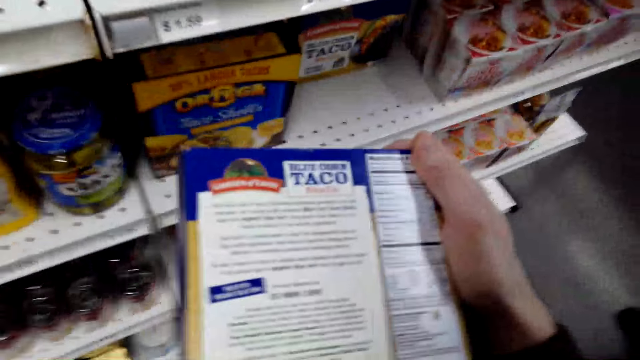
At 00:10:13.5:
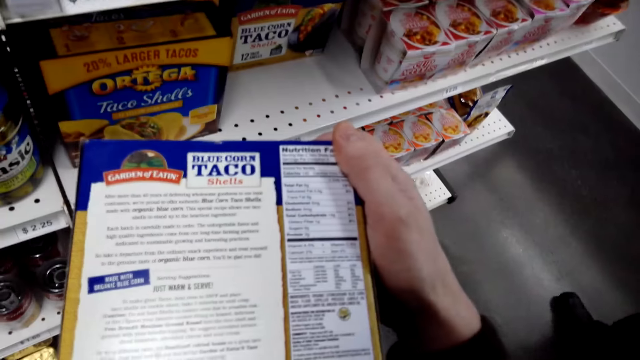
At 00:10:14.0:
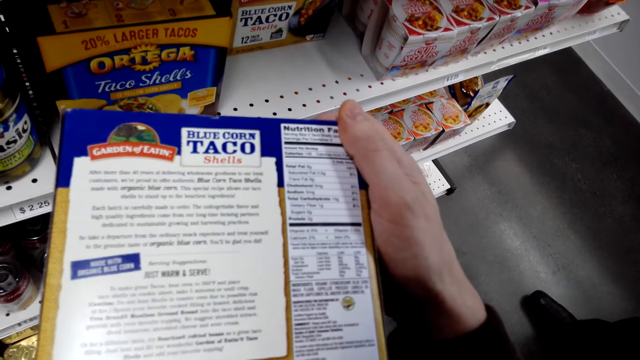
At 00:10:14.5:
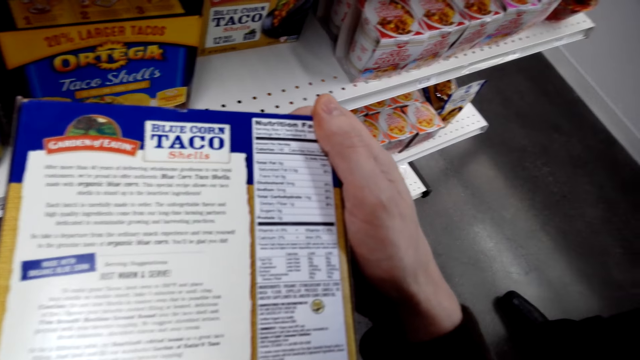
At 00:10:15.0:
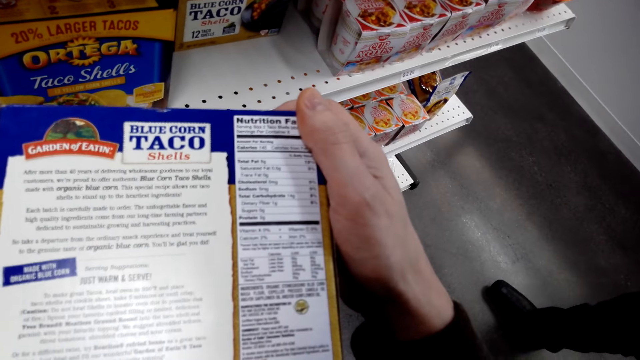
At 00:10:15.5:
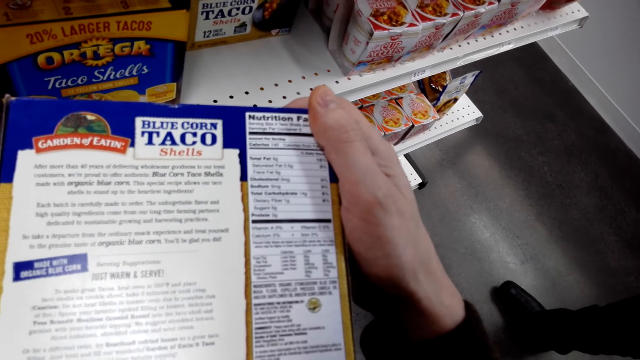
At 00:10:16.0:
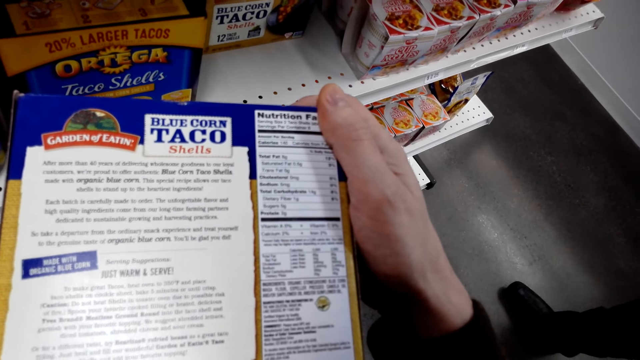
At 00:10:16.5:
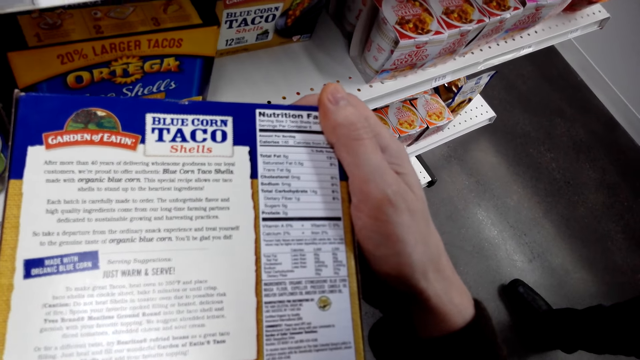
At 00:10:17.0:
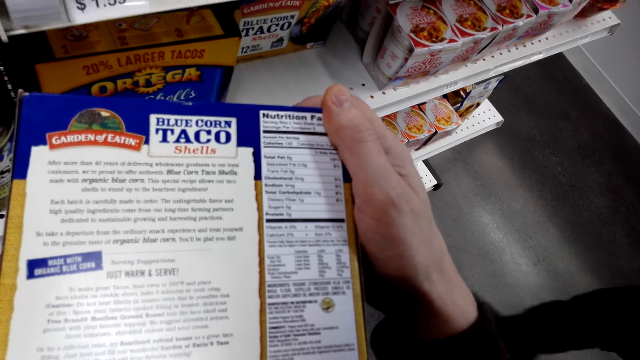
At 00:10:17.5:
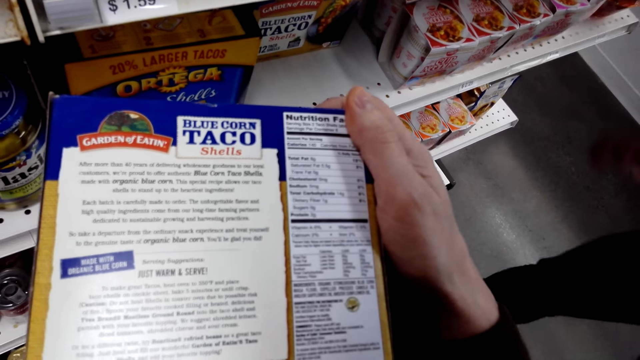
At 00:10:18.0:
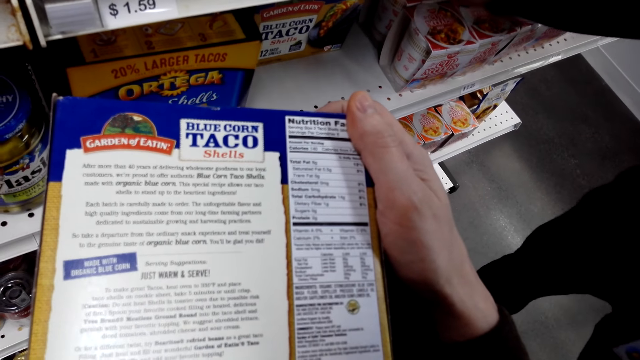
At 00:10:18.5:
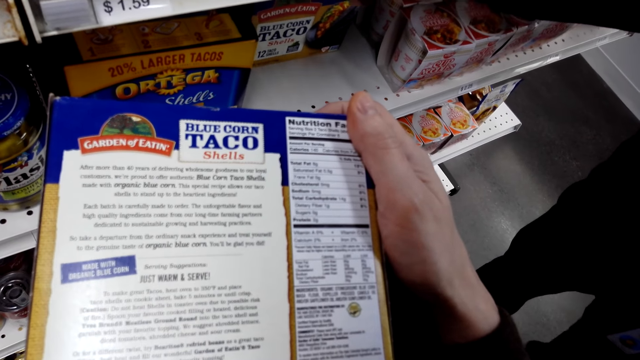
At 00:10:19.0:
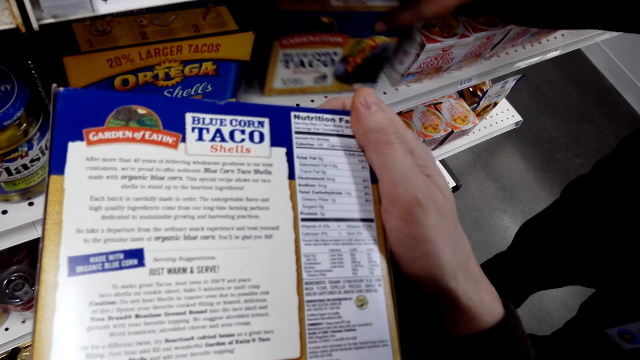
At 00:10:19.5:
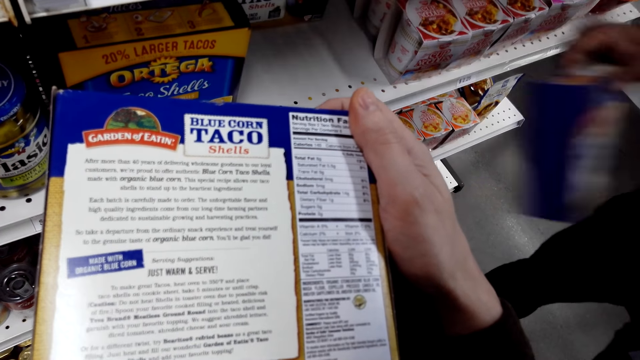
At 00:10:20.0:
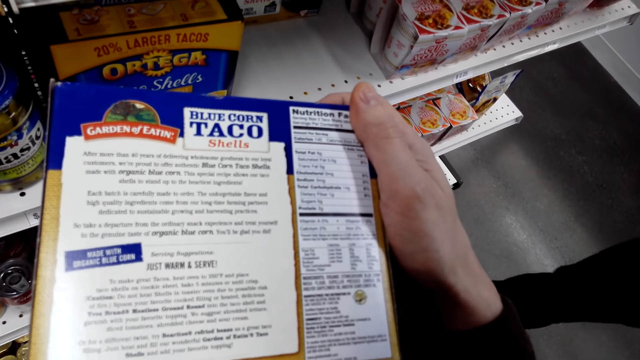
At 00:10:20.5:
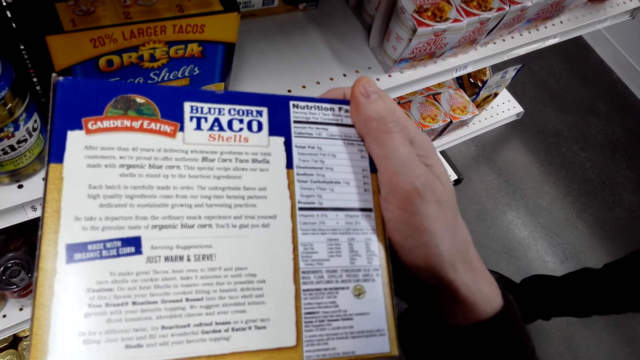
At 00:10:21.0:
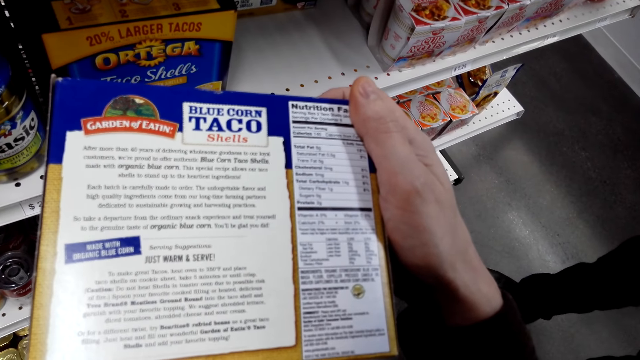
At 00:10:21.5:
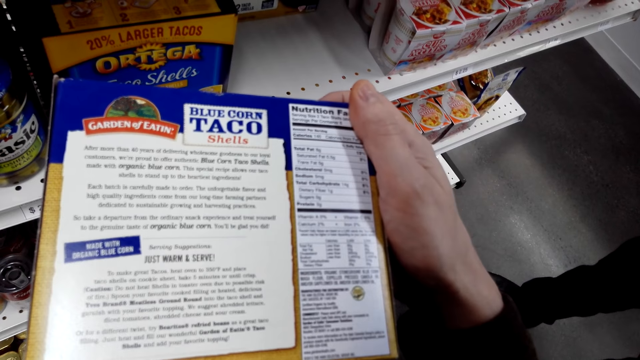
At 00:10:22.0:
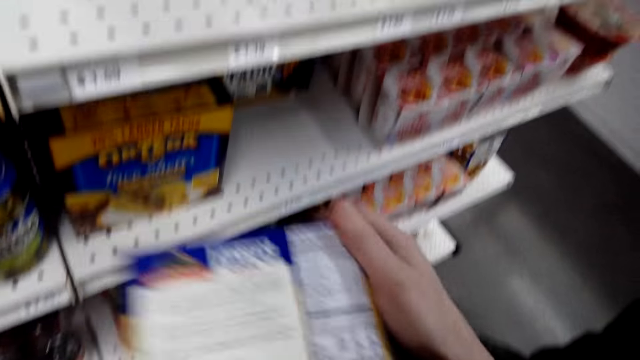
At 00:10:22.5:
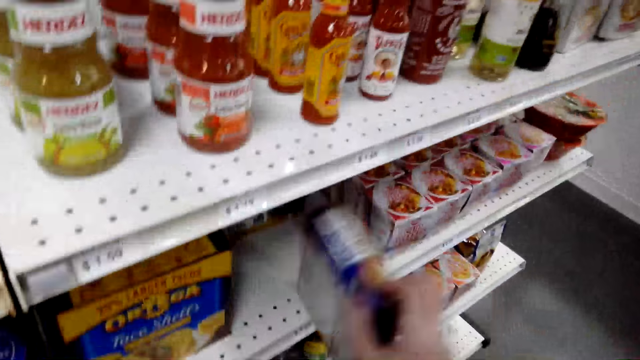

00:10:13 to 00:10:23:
The camera wearer stares at a box of blue corn taco. A man takes the blue corn box. The camera wearer stares at the box of blue corn taco.

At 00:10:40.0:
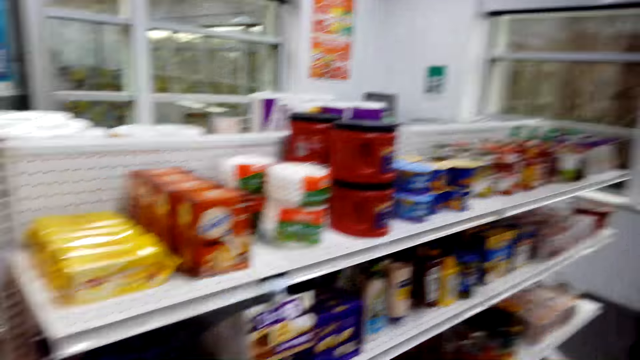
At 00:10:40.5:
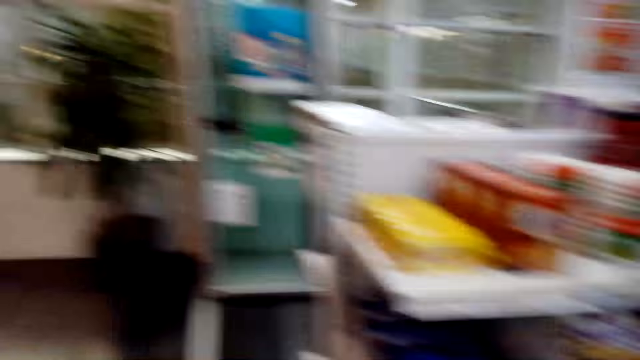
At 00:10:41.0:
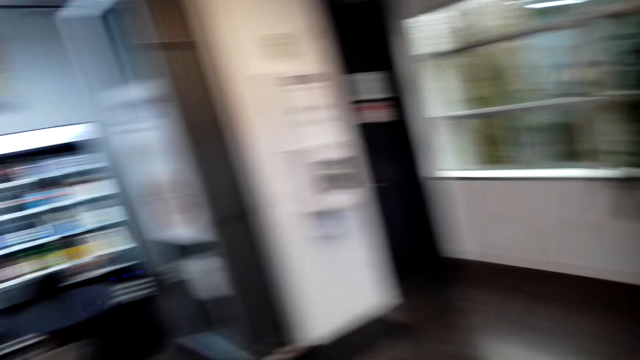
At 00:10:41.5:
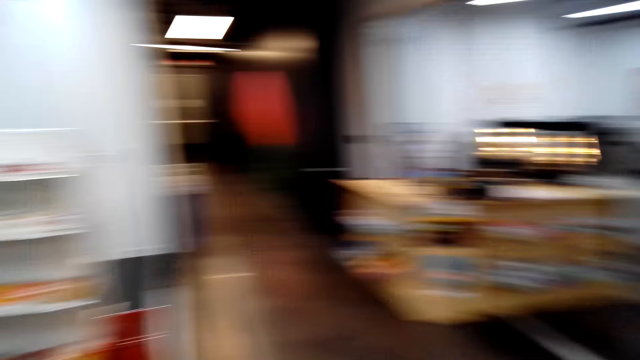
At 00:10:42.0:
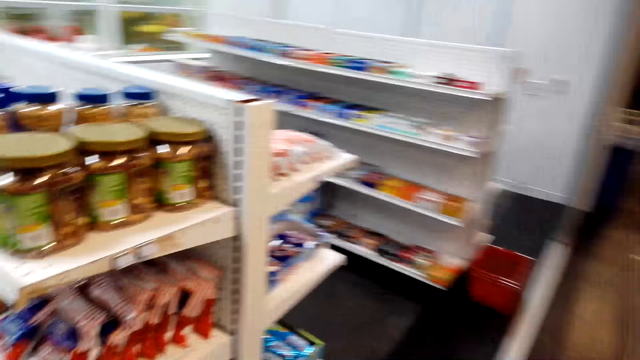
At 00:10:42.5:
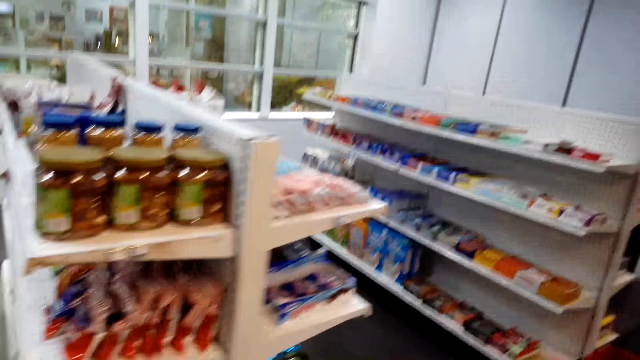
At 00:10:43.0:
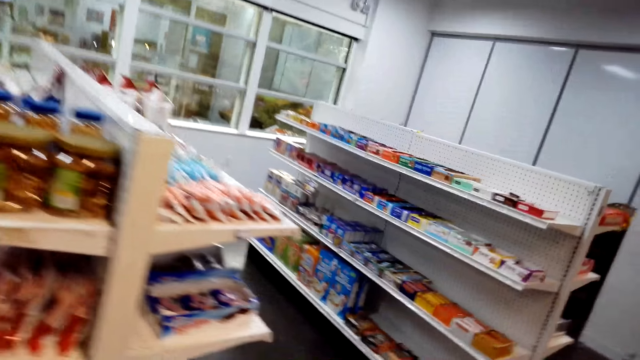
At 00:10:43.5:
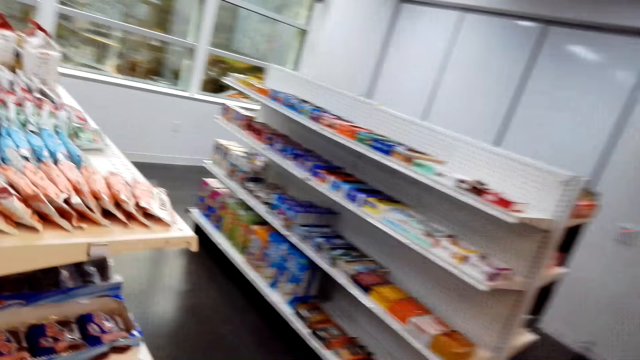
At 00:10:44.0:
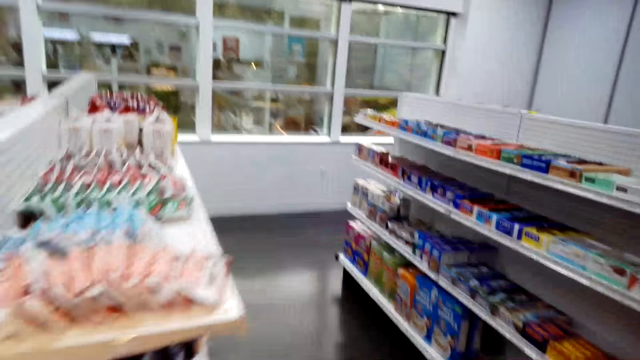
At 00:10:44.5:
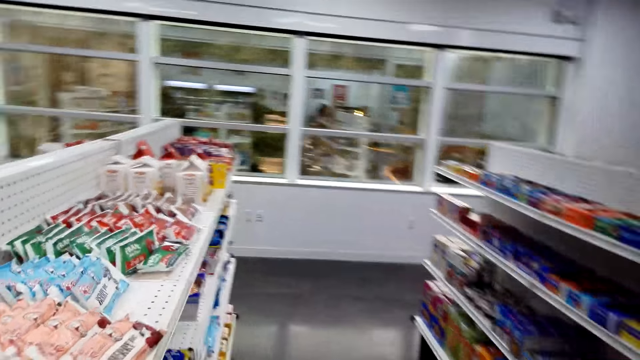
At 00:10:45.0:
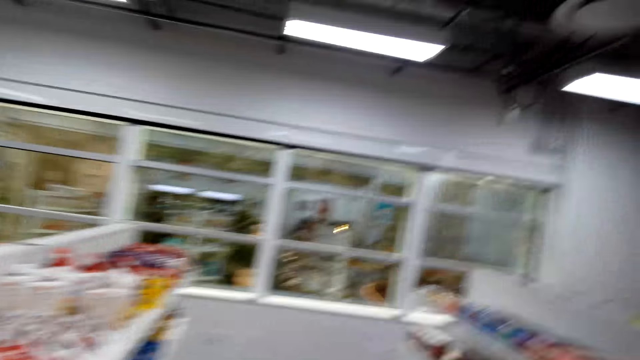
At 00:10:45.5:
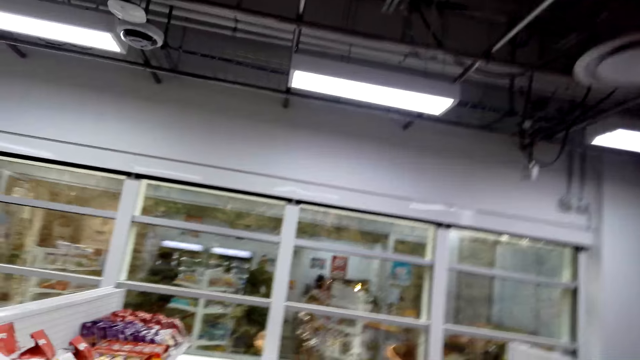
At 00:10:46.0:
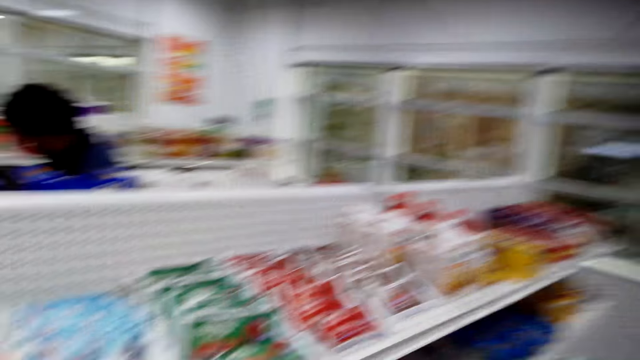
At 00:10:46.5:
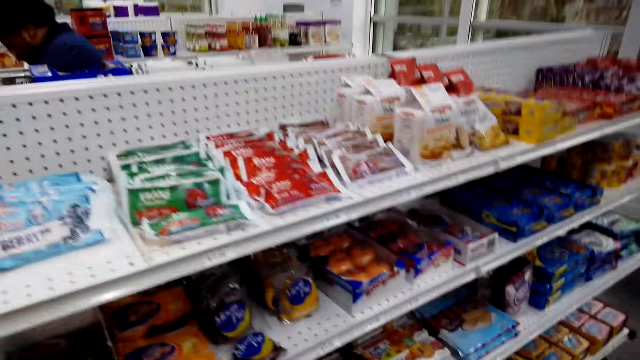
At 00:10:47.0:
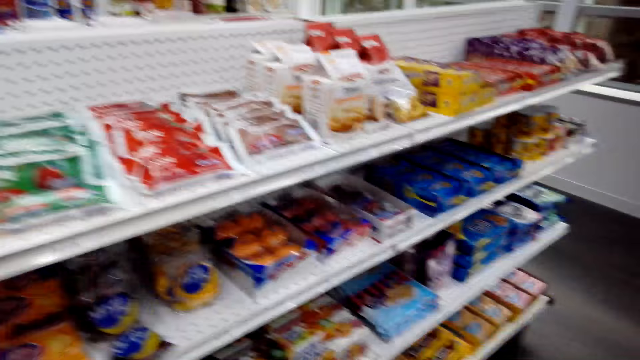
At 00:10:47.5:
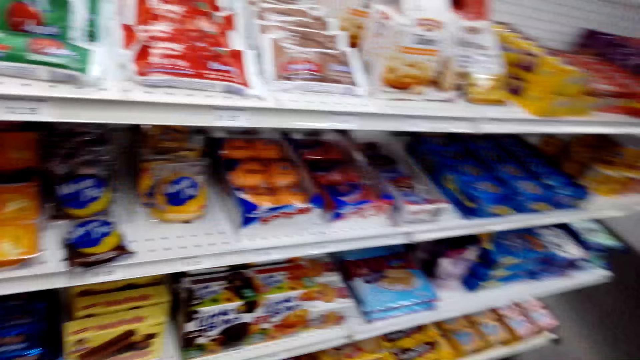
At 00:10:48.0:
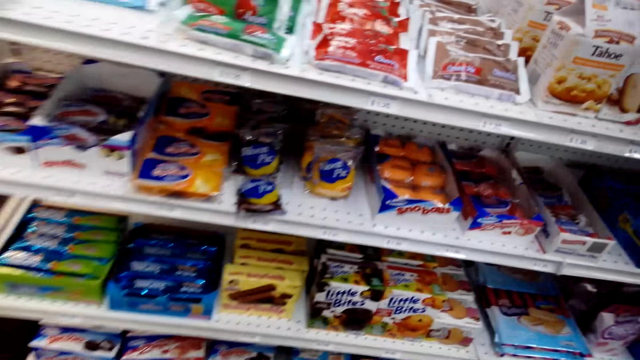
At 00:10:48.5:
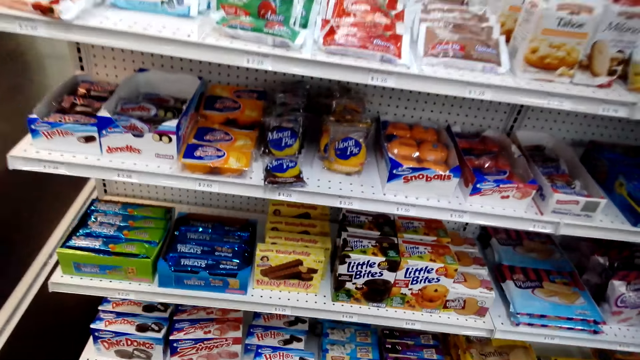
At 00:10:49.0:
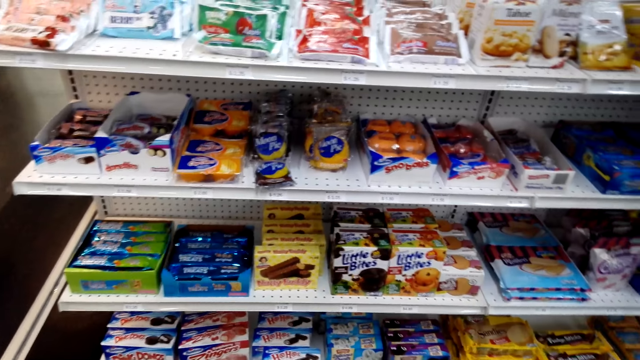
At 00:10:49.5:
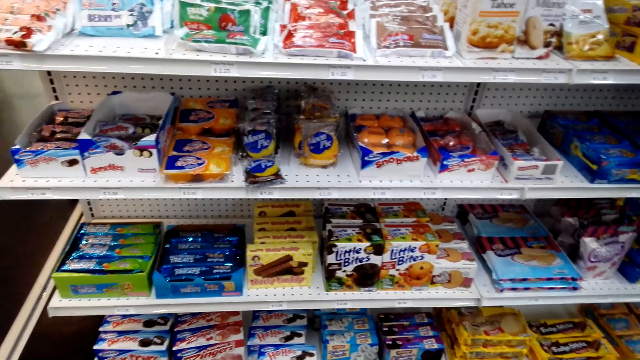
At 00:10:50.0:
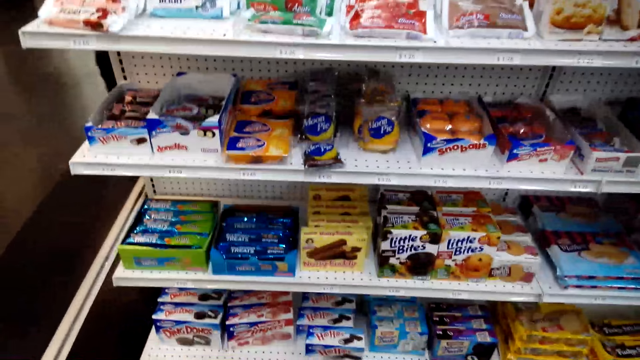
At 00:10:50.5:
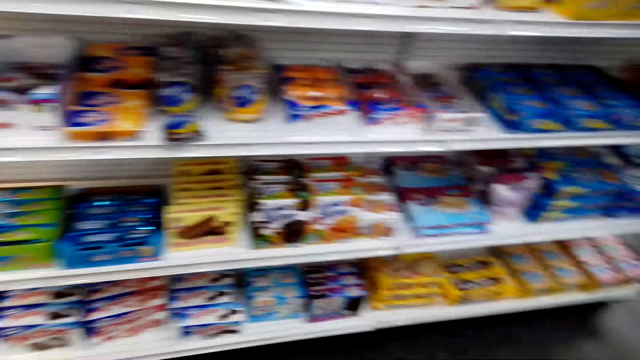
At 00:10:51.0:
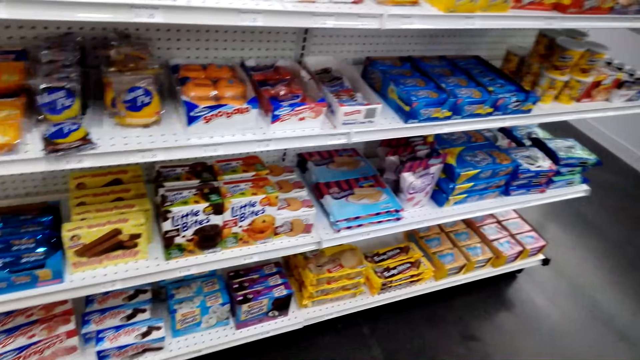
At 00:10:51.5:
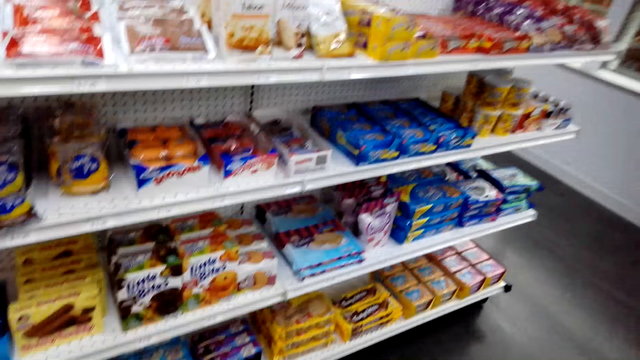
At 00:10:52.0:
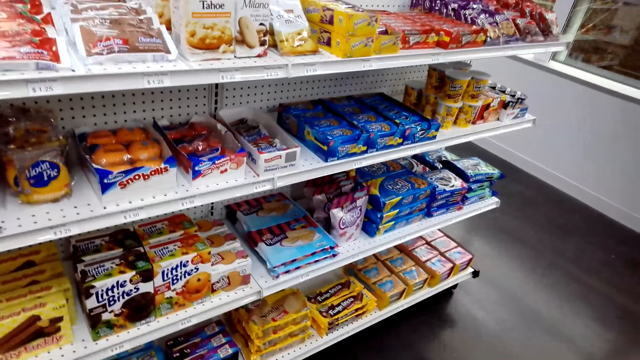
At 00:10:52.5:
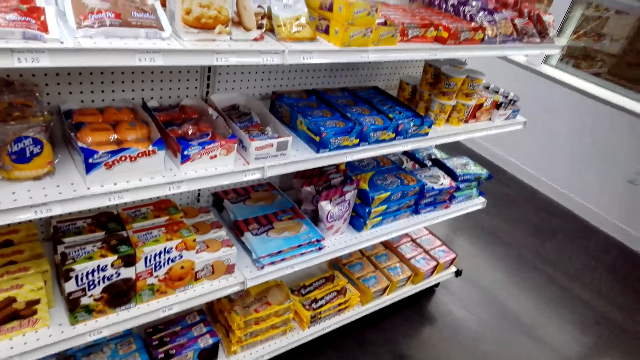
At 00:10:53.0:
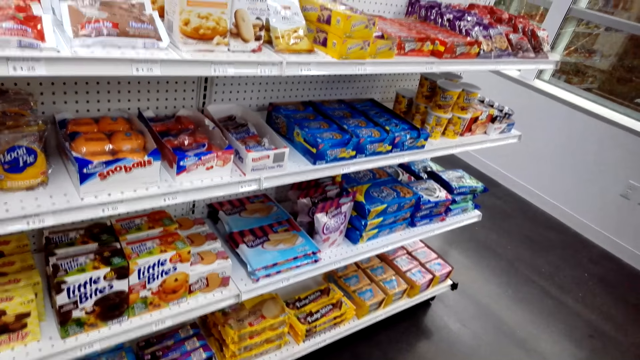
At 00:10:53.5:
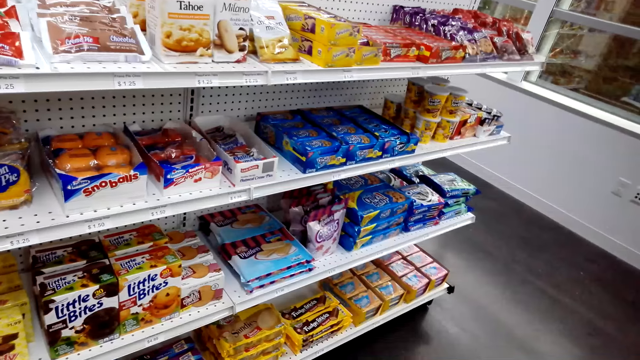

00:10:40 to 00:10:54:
The camera wearer walks around. They talk to a man. They look around.
